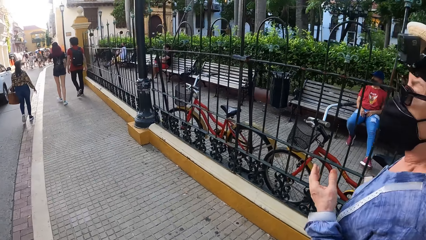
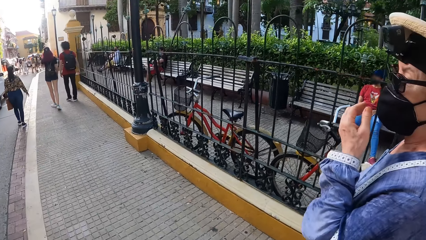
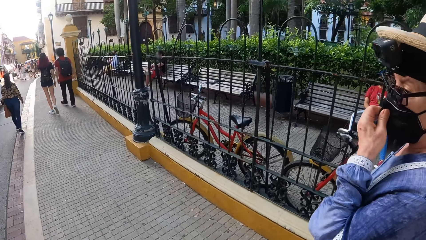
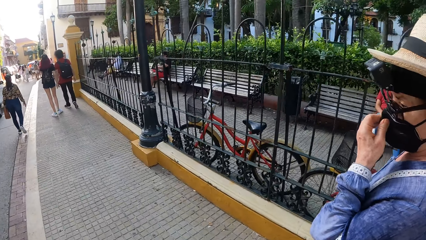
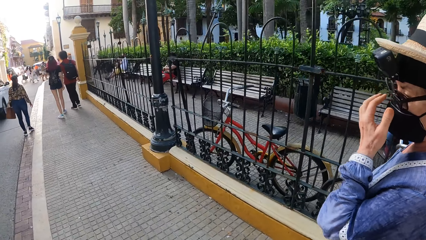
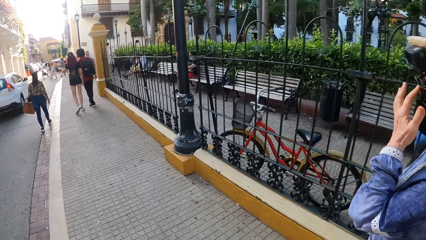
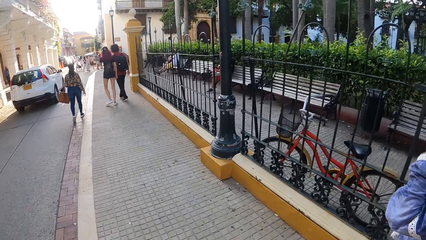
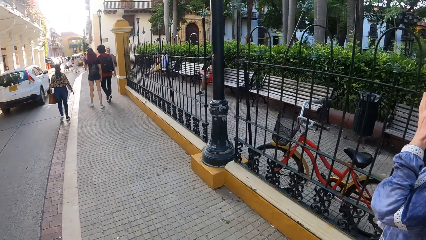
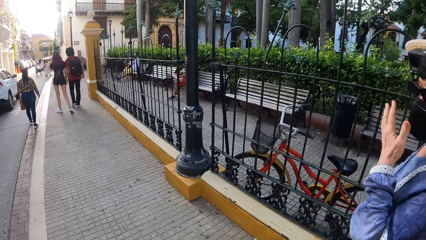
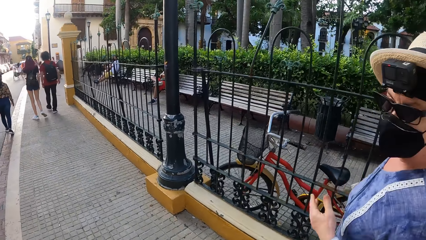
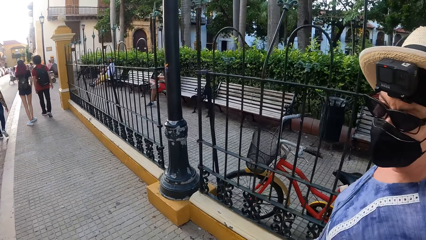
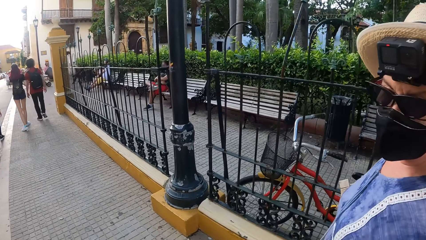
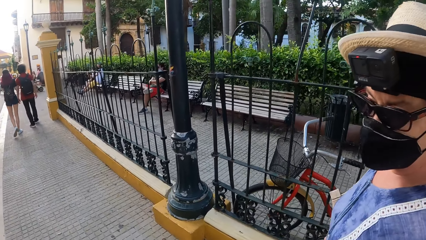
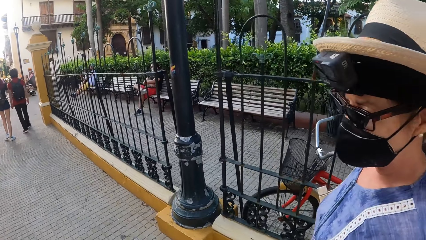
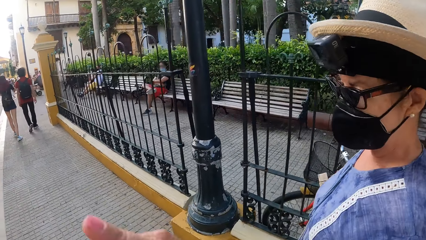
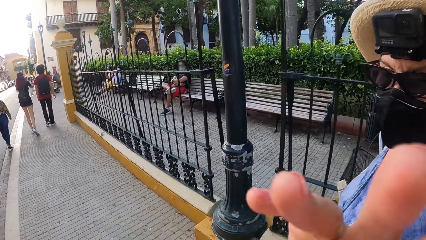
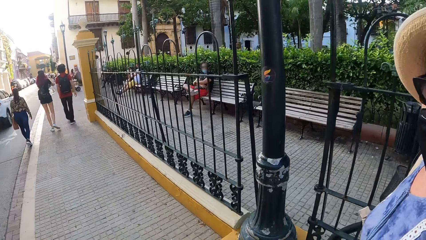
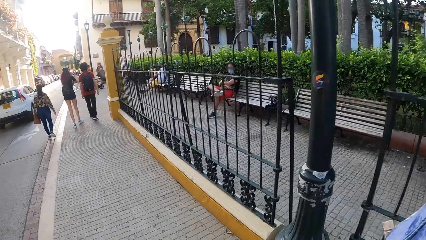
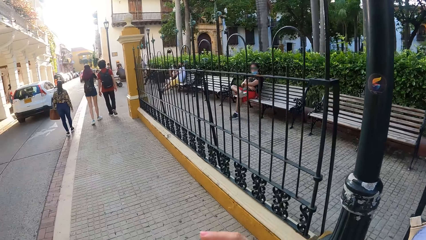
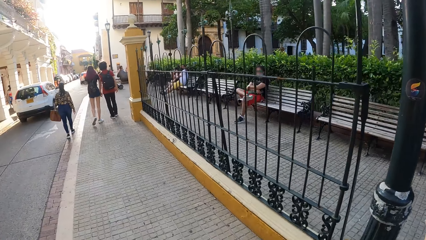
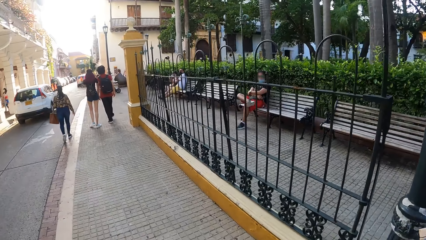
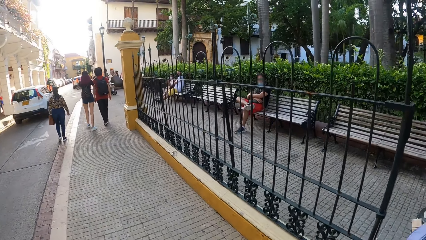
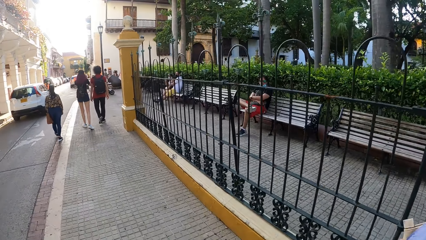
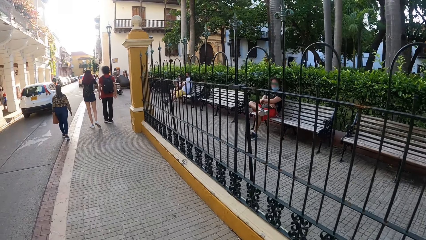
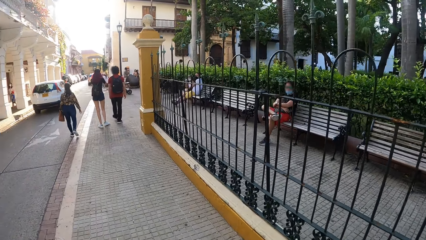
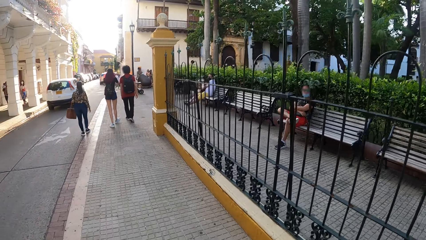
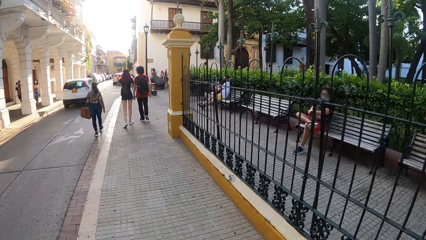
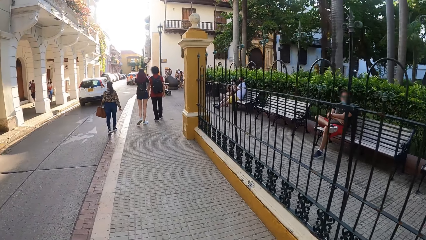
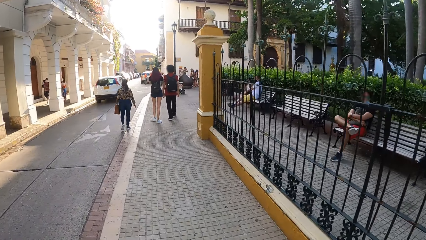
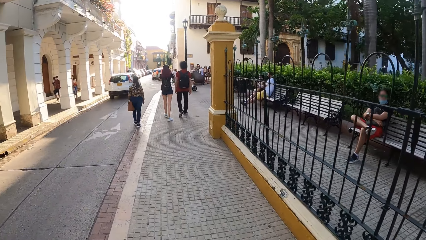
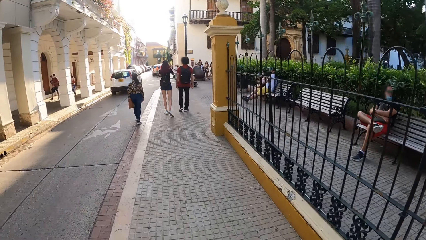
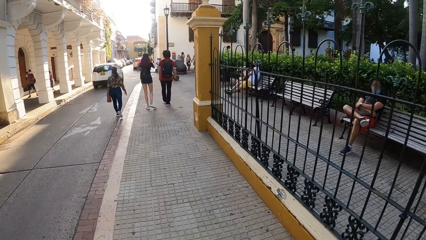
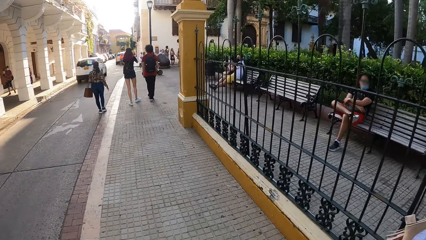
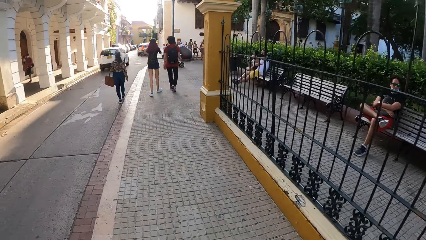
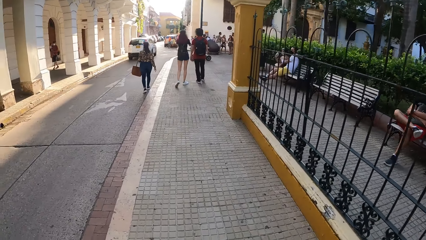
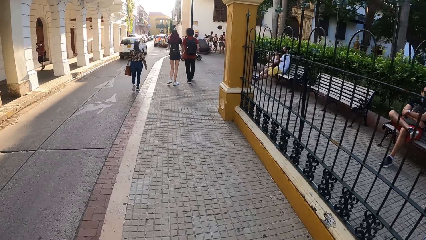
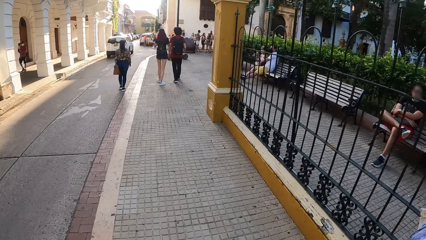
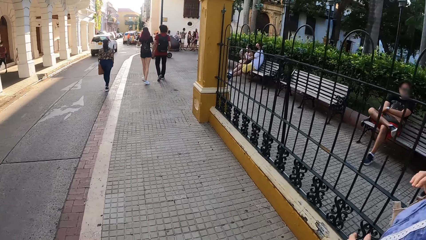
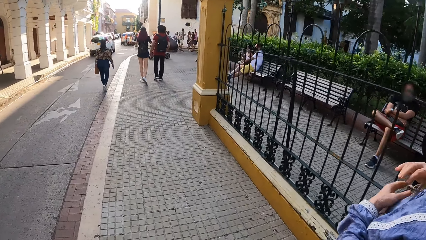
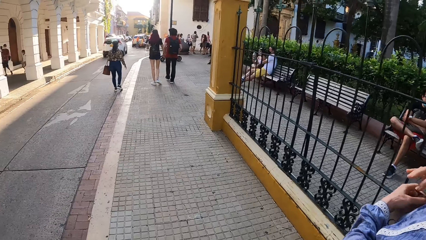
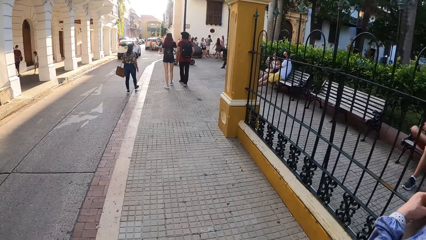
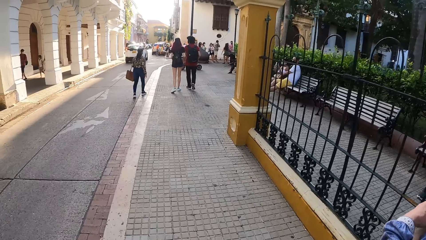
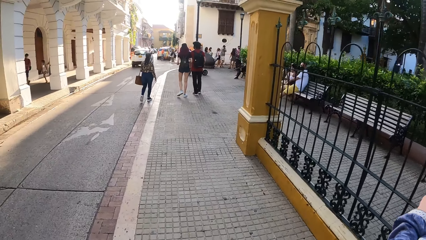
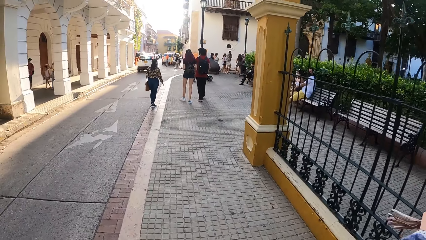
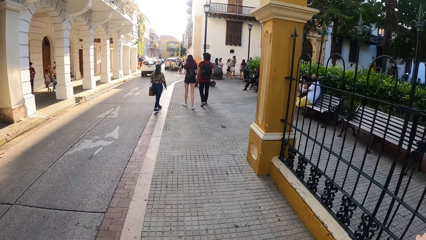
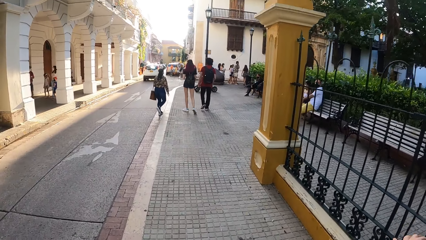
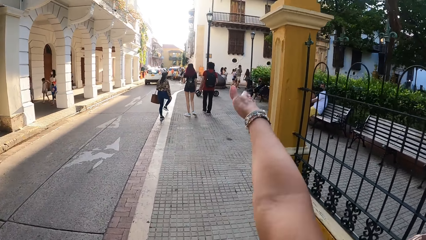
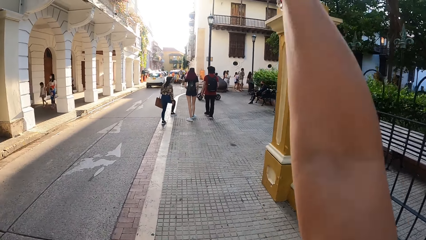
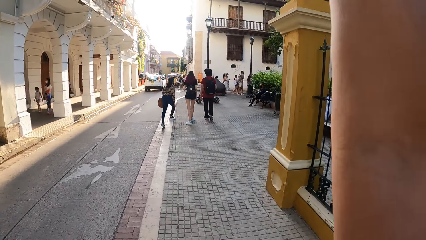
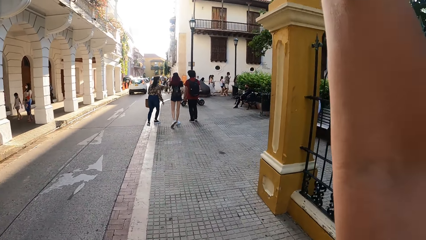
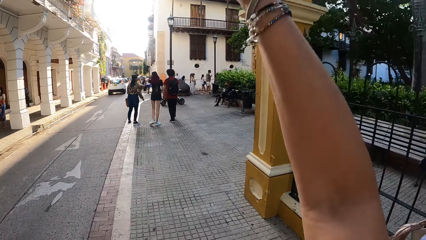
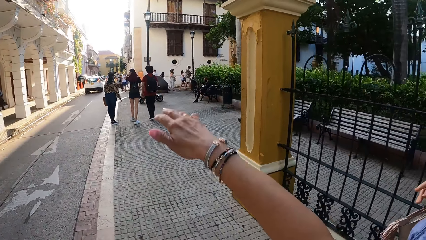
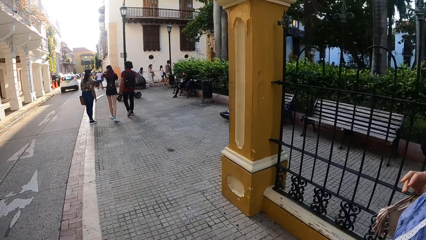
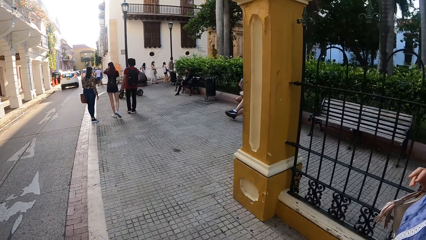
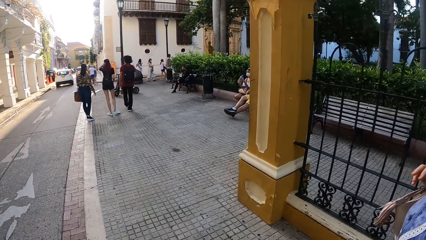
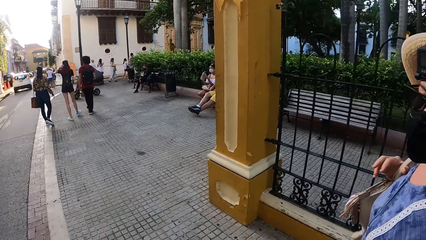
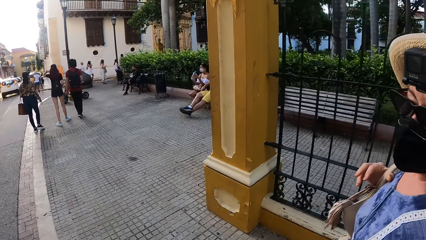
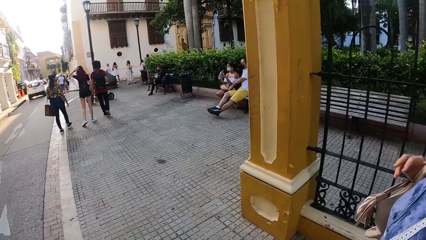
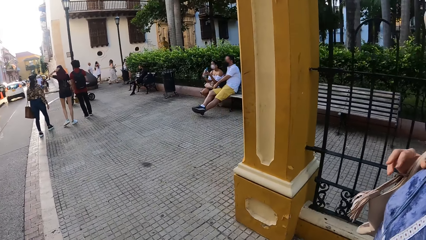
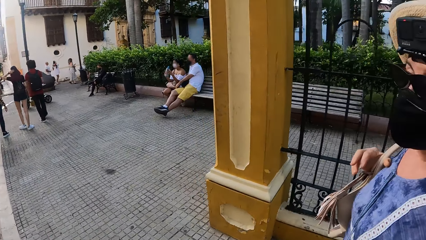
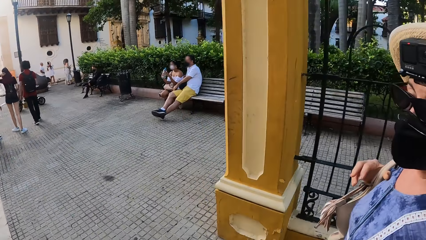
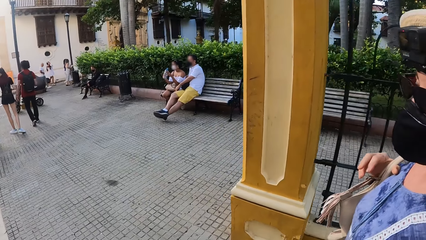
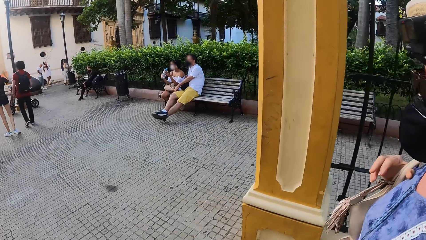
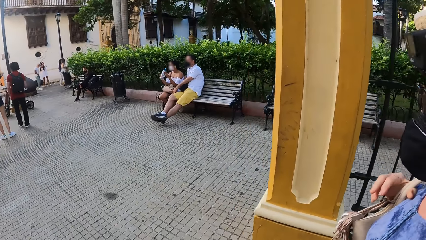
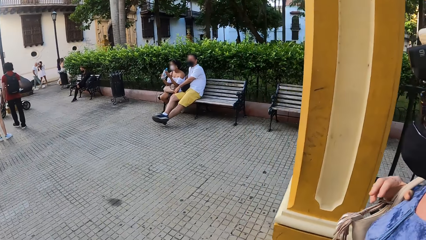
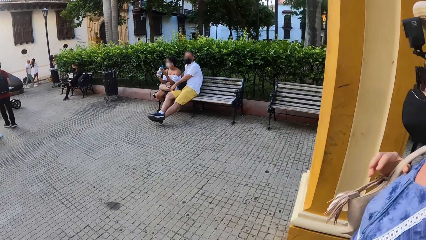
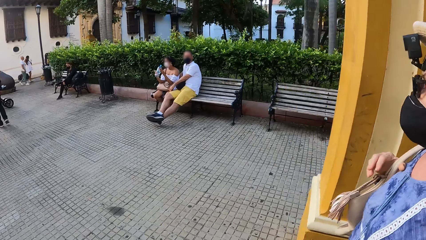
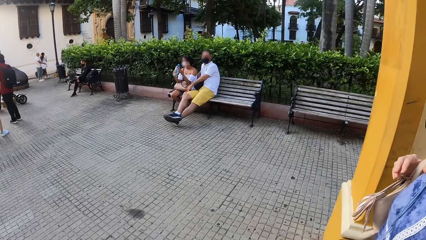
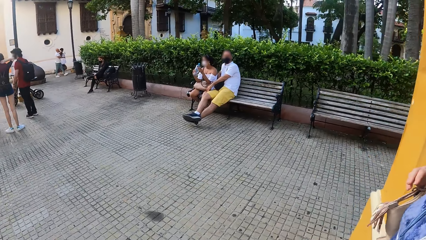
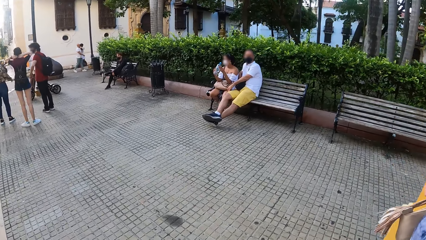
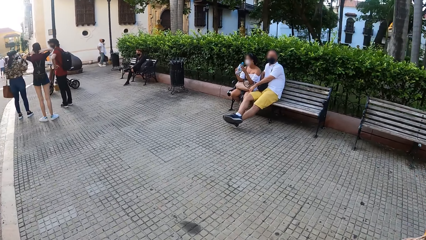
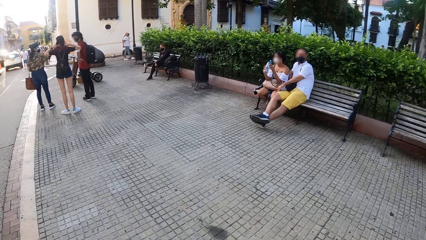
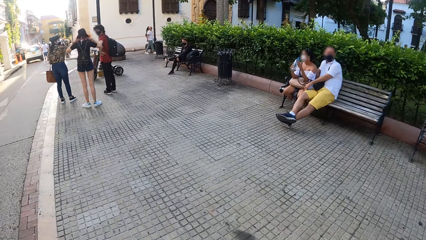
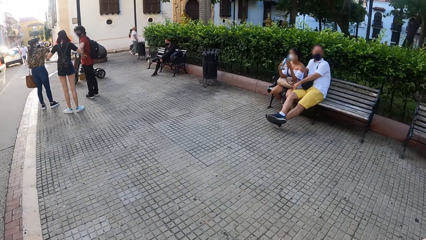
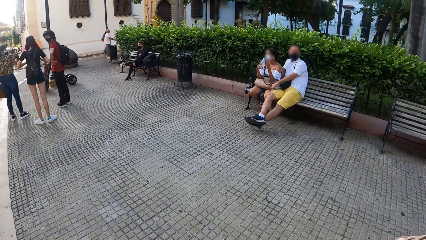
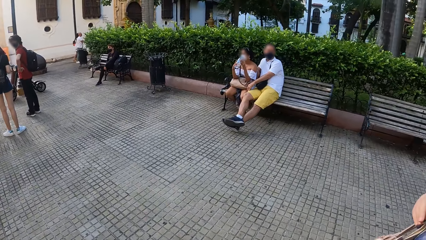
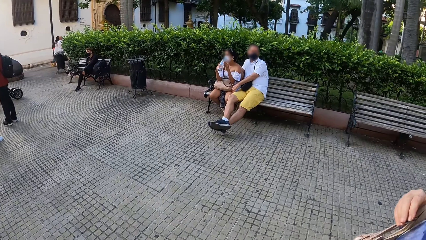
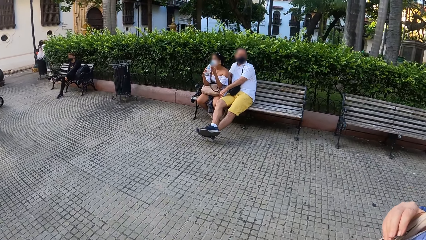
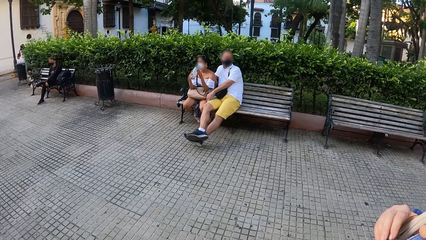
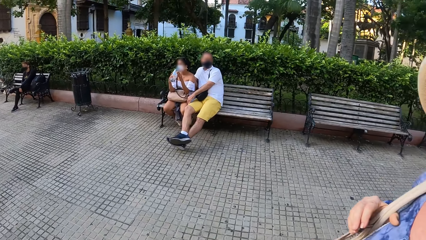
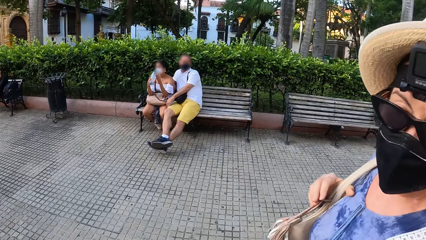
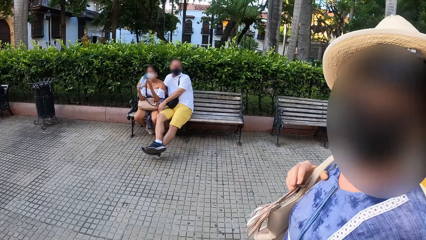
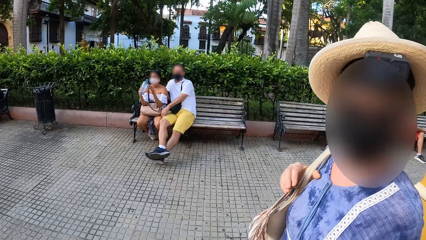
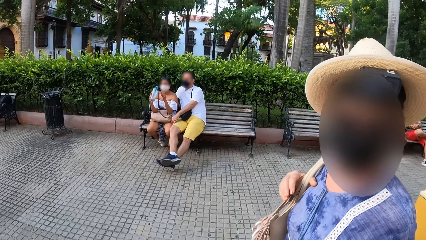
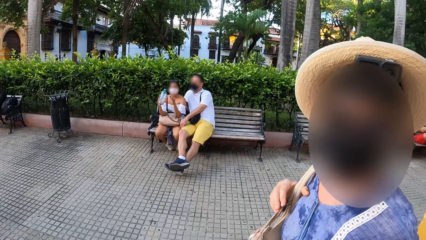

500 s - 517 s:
A lady adjusts her face mask. The lady adjusts her glasses. The lady touches her bag. The camera wearer raises her right hand. She lowers her hand.
